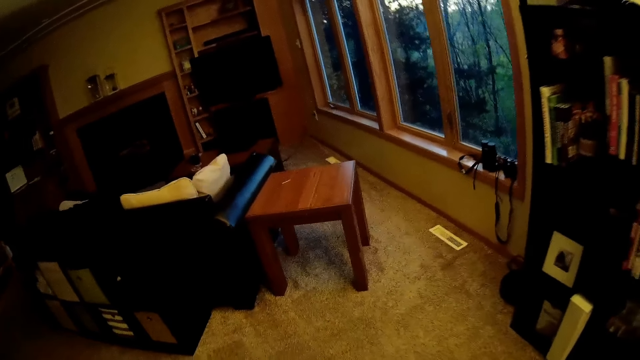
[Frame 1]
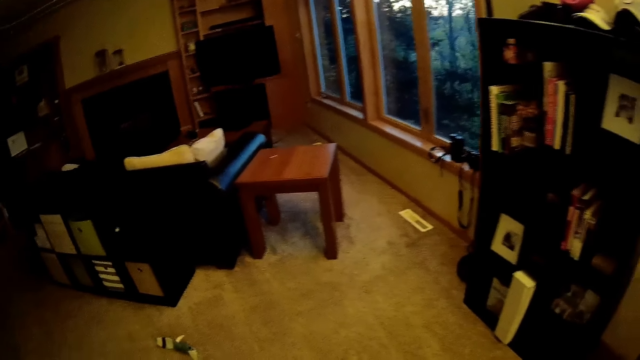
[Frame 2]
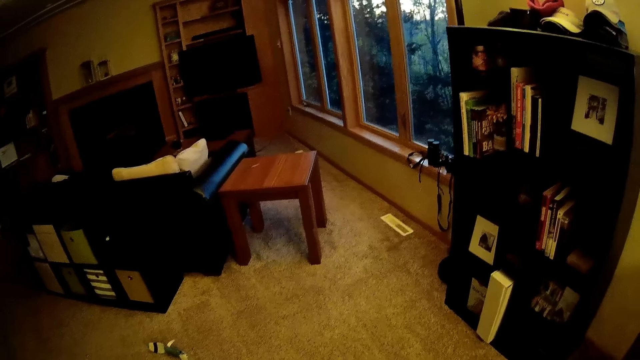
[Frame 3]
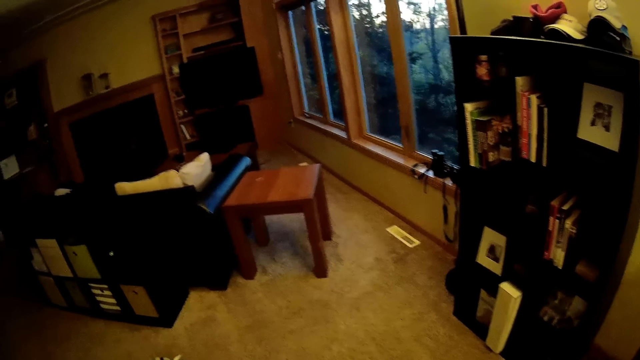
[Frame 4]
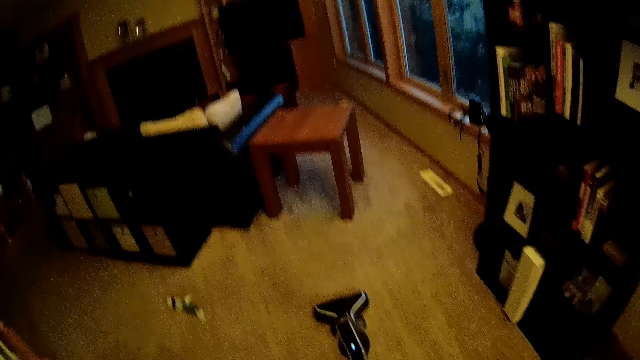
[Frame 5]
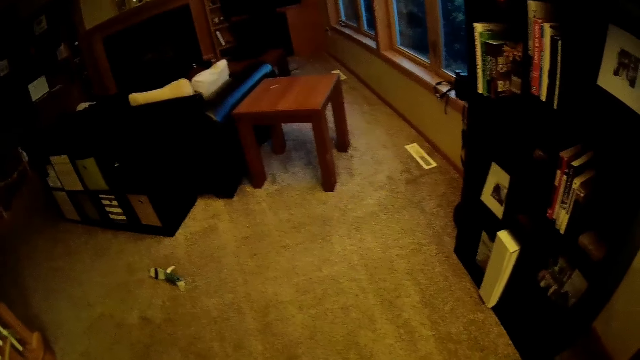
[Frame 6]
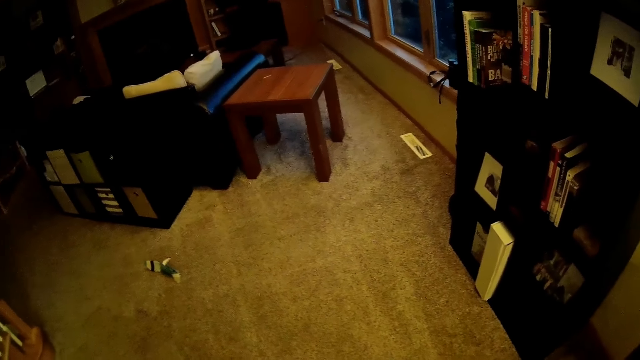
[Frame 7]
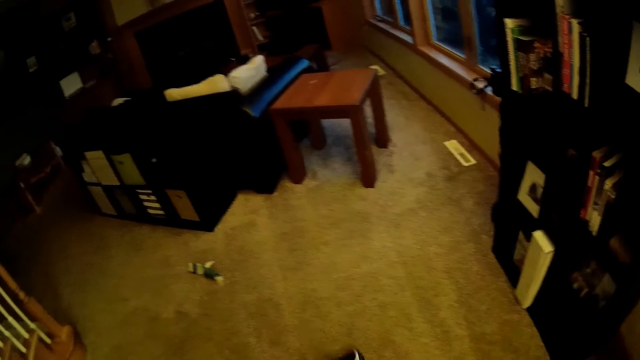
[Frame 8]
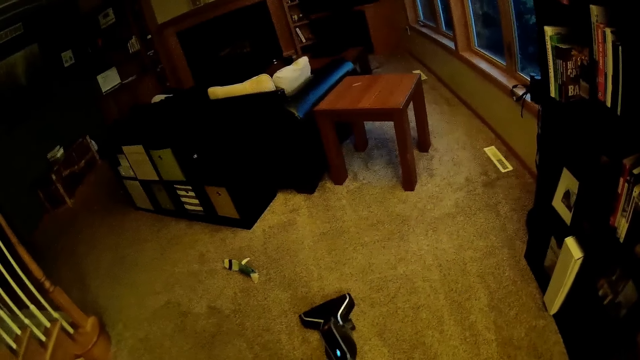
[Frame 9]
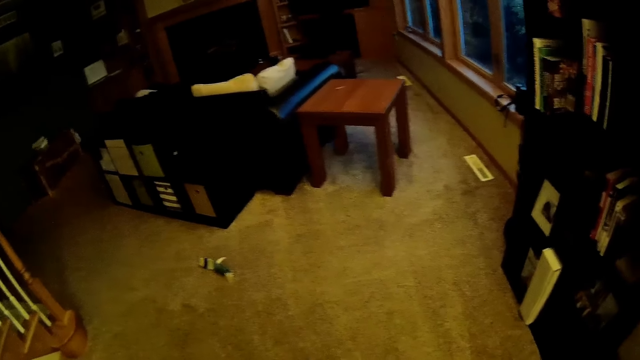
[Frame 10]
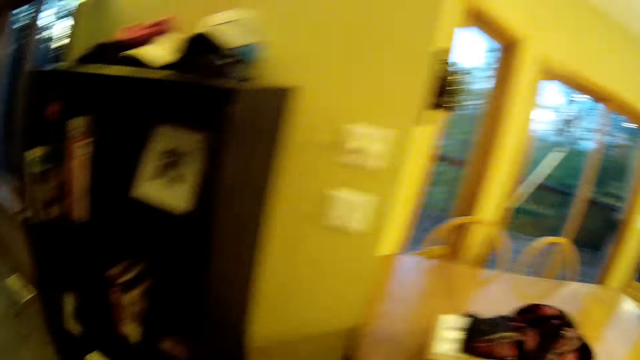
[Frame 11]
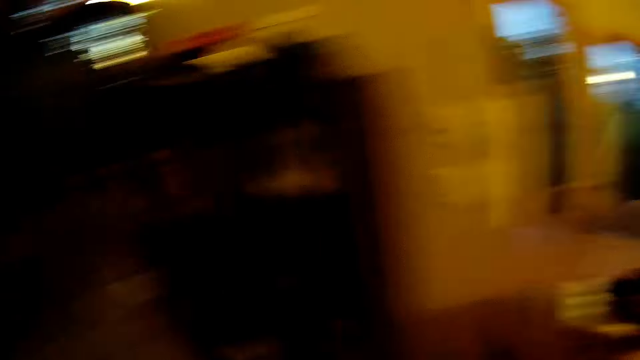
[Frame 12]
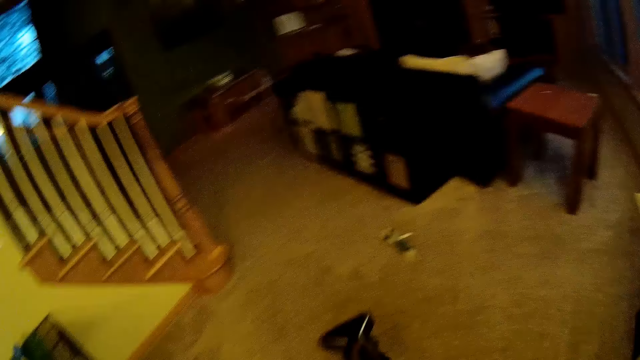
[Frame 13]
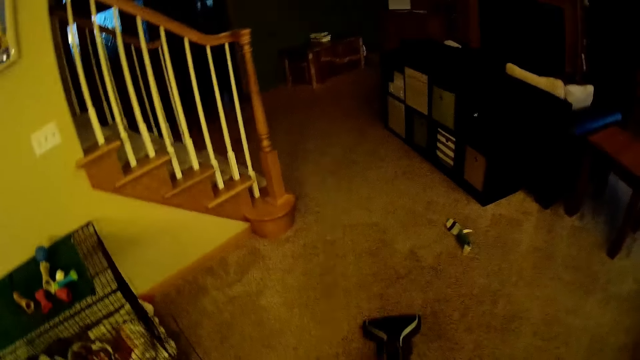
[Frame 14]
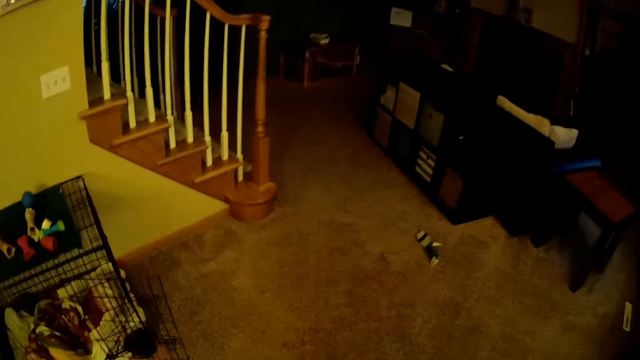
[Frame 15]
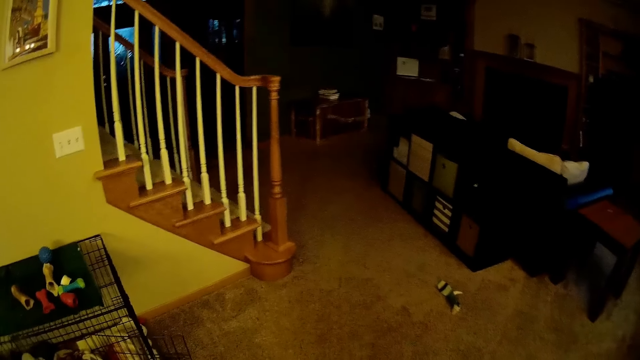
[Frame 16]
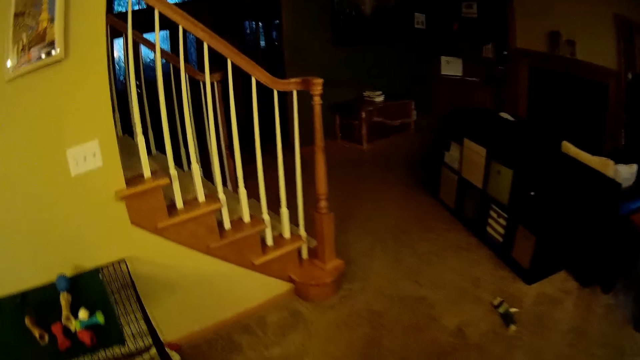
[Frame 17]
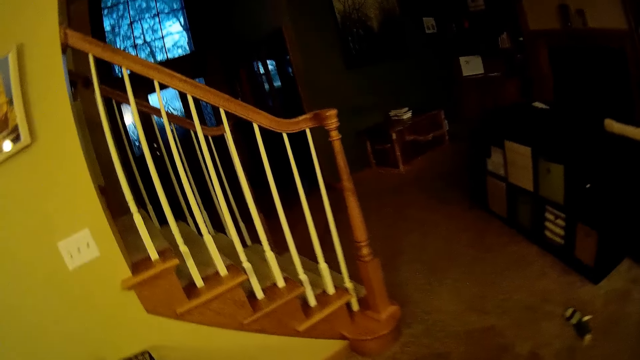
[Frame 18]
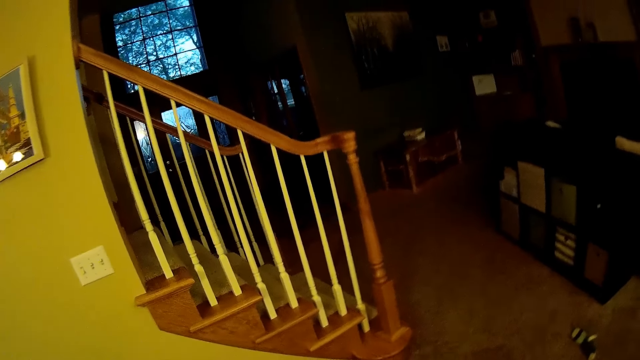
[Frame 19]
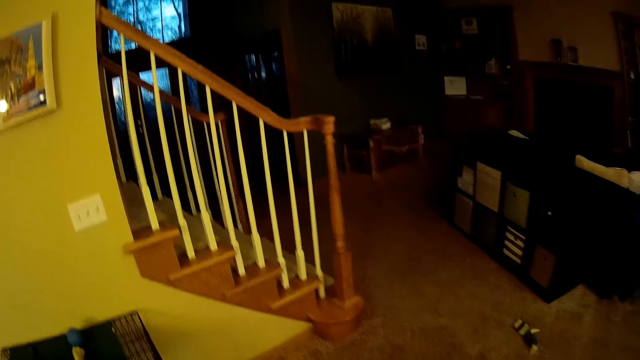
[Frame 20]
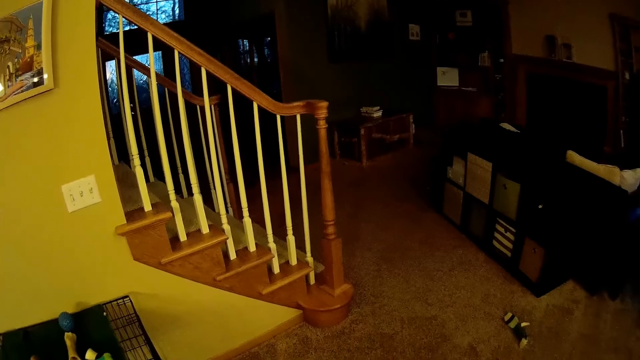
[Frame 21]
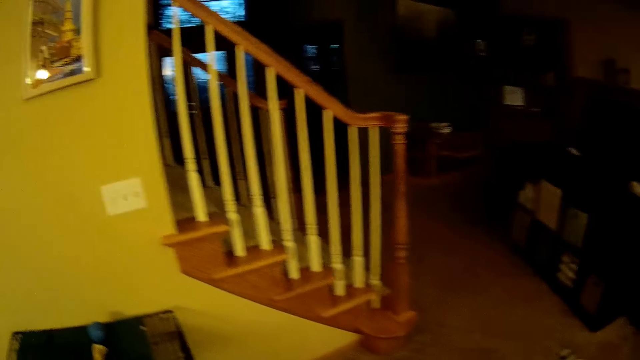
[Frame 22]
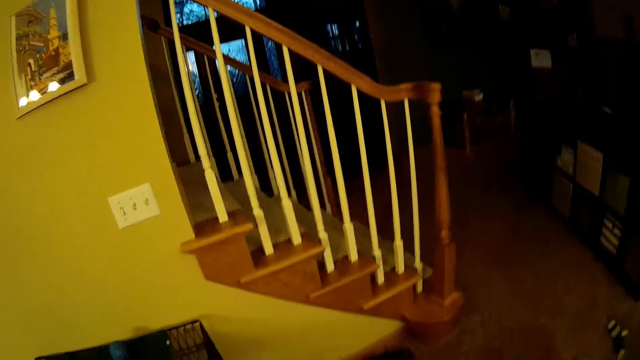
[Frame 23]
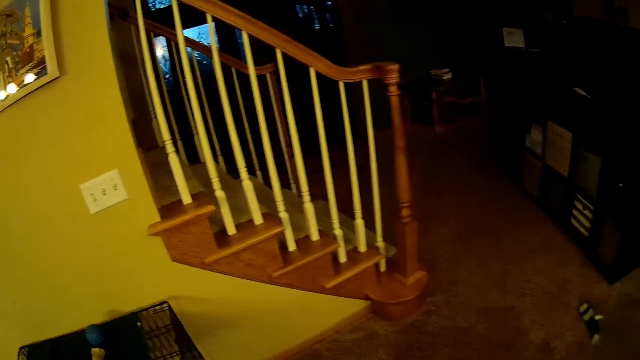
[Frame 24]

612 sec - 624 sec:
The camera wearer looks around. They clean the floor using a carpet cleaning machine.

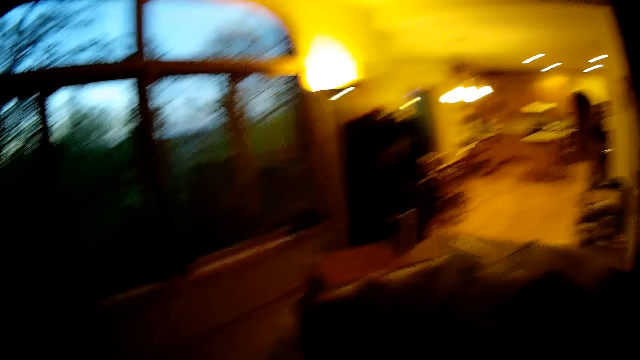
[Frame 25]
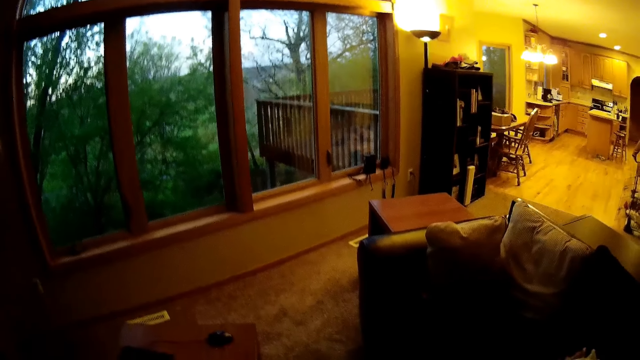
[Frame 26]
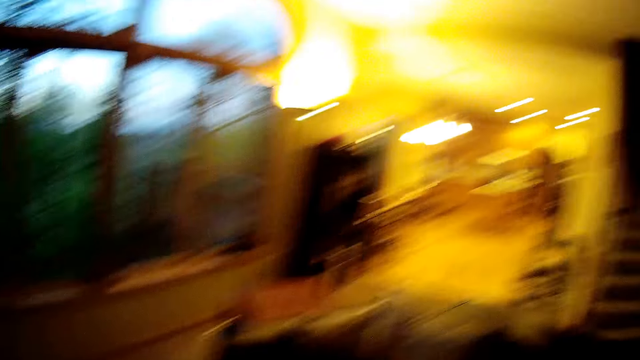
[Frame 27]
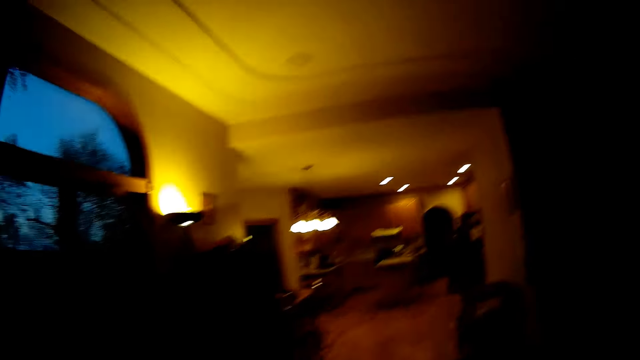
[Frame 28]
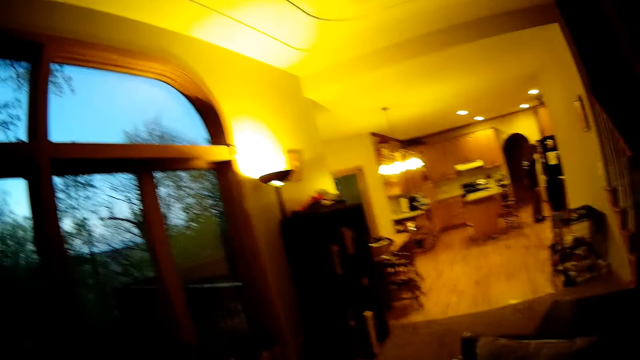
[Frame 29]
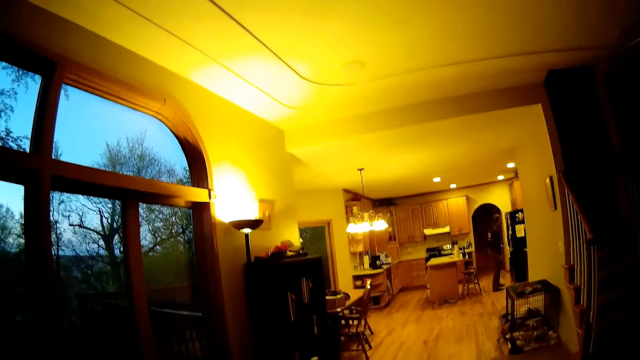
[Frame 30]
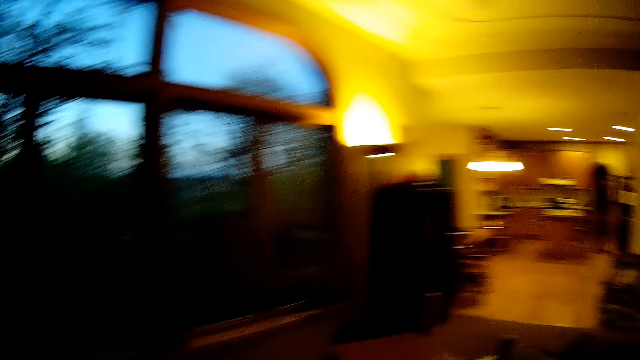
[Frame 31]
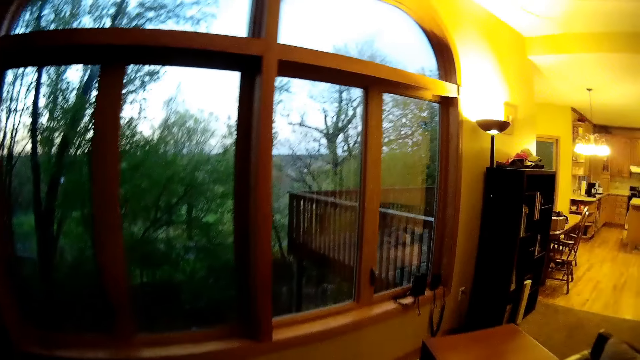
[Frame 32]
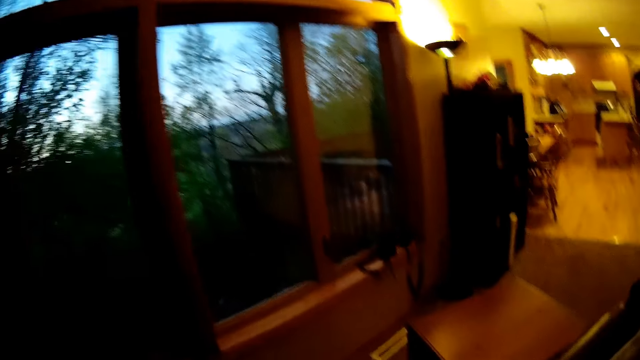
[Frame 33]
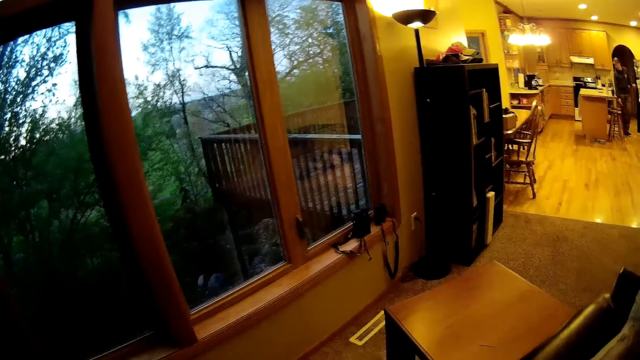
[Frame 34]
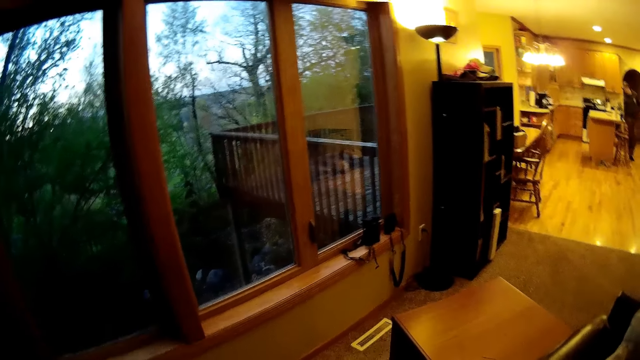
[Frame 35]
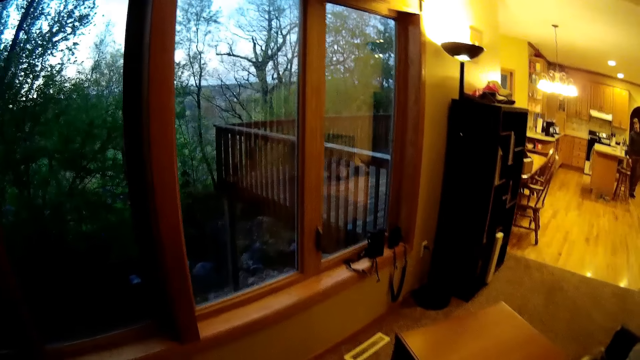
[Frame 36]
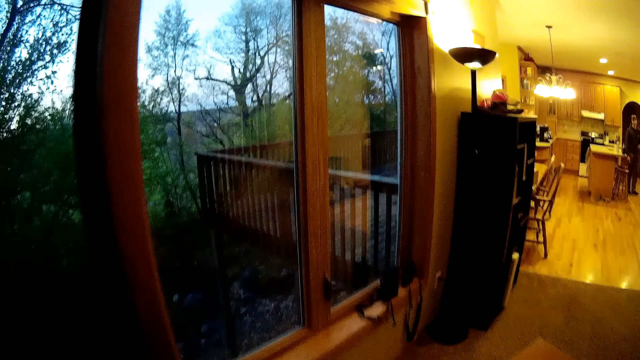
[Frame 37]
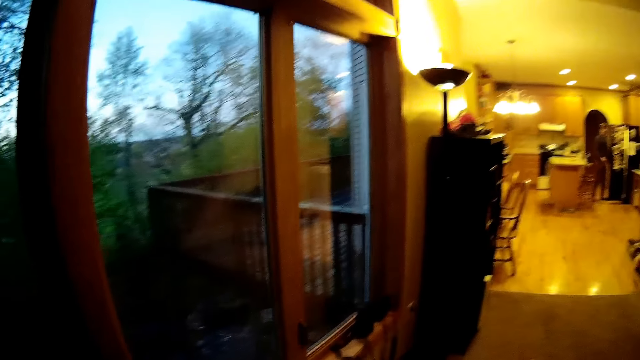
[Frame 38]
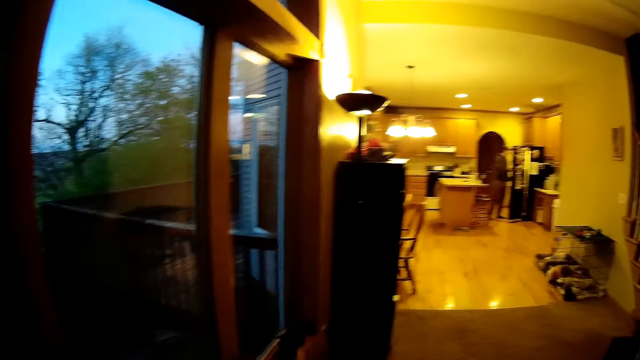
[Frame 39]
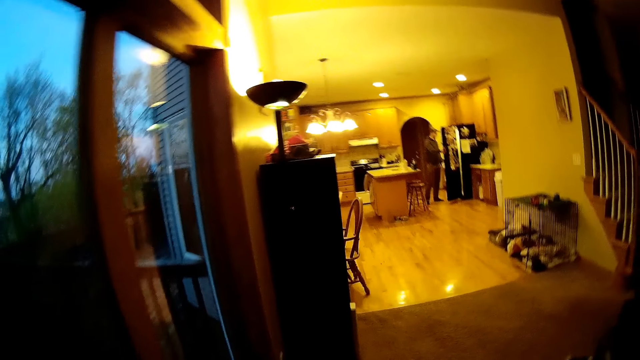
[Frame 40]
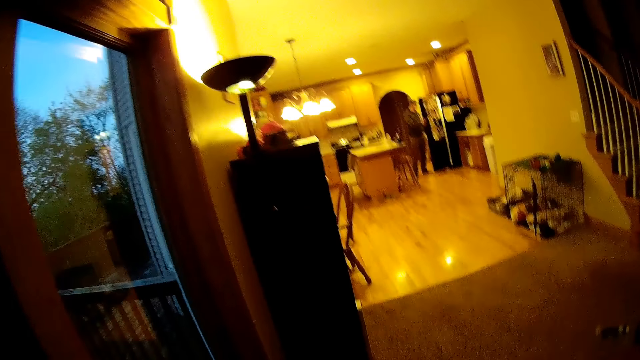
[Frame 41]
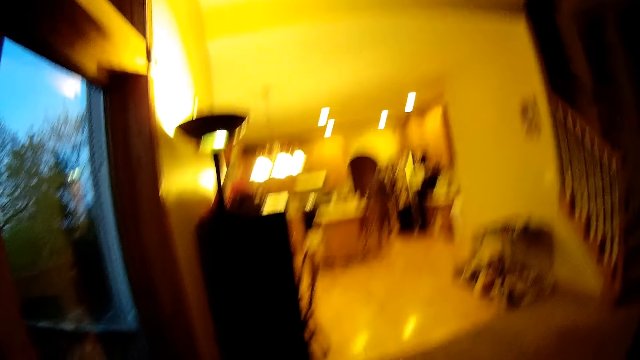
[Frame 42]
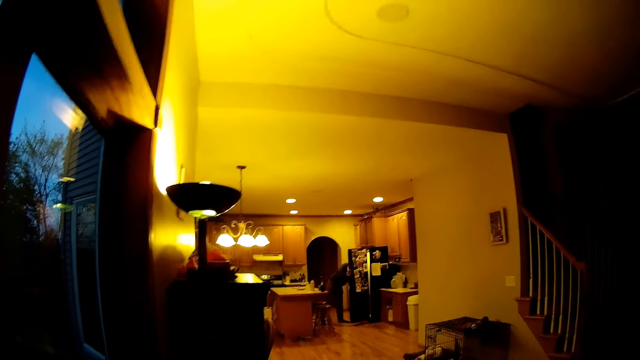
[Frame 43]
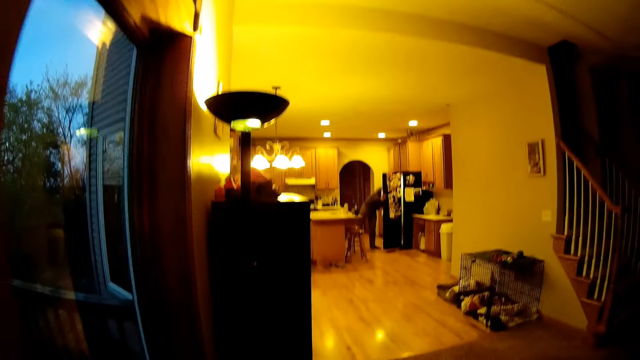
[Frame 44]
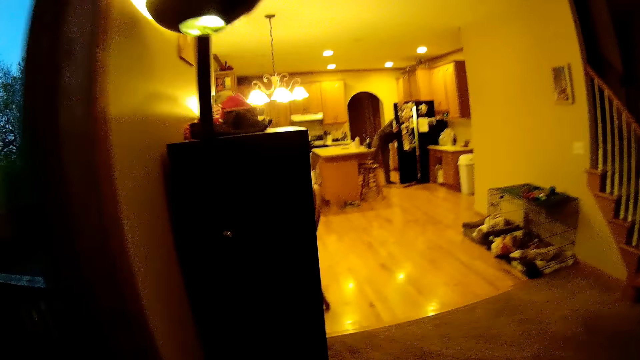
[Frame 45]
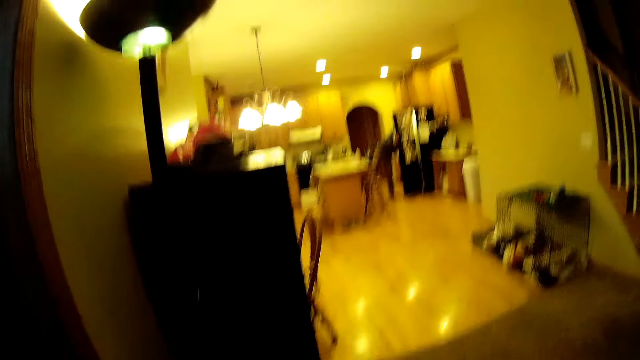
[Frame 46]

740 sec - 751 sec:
The camera wearer interacts with a man. The man opens a fridge in the kitchen with his right hand.
